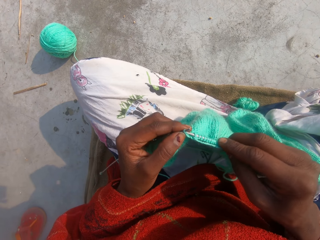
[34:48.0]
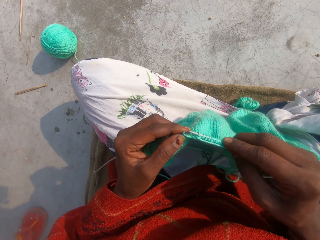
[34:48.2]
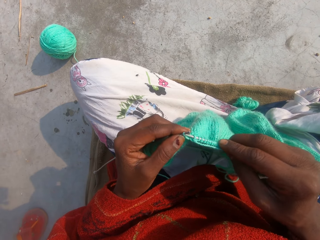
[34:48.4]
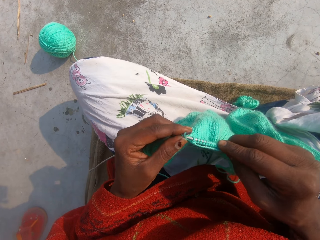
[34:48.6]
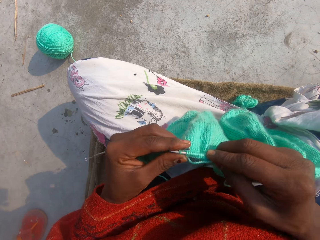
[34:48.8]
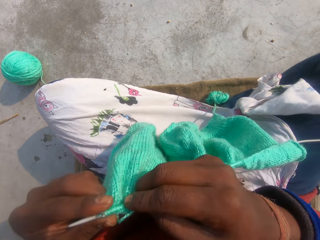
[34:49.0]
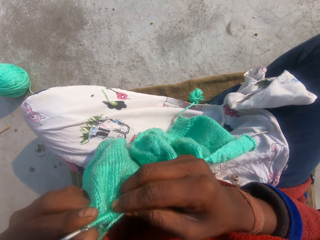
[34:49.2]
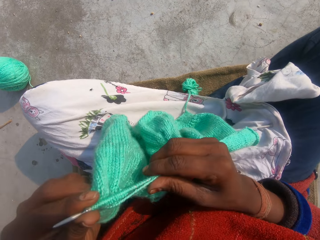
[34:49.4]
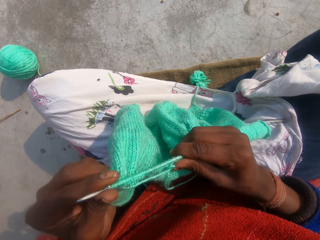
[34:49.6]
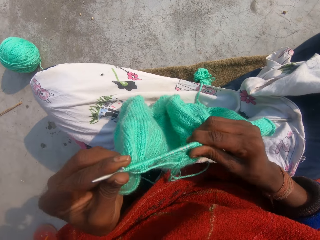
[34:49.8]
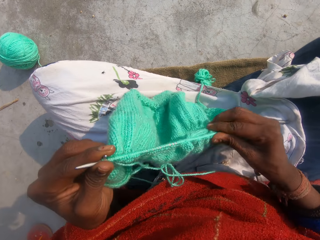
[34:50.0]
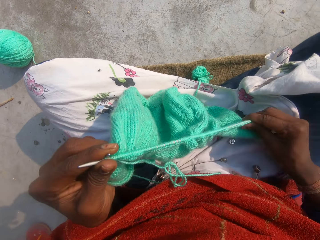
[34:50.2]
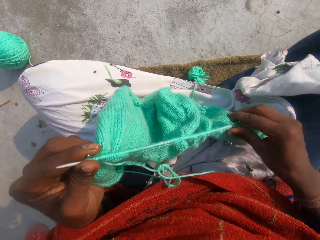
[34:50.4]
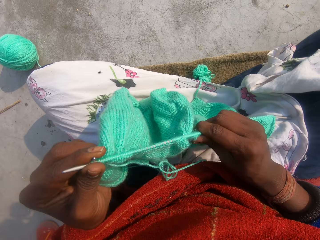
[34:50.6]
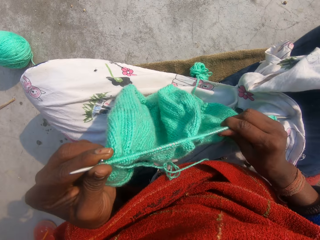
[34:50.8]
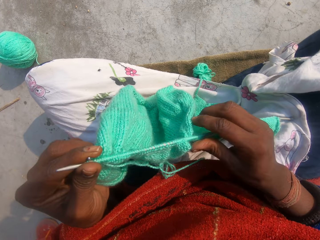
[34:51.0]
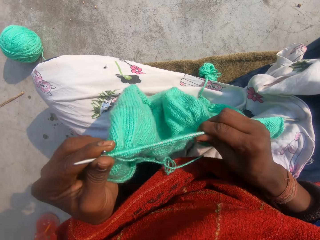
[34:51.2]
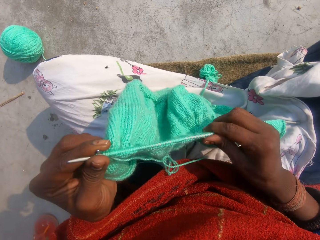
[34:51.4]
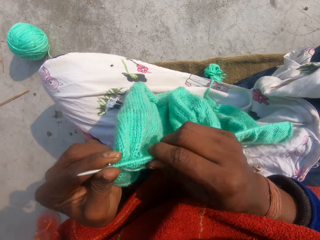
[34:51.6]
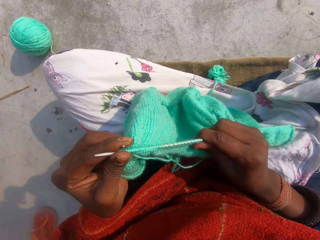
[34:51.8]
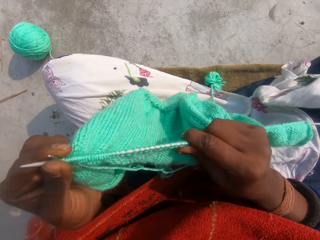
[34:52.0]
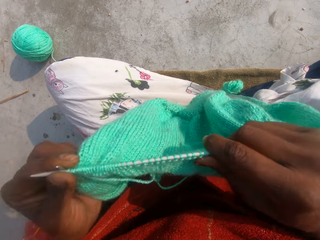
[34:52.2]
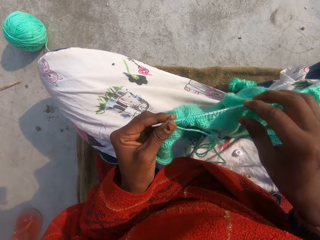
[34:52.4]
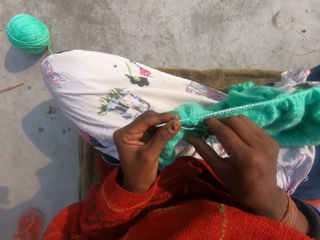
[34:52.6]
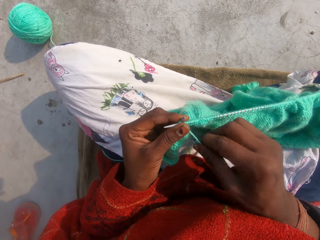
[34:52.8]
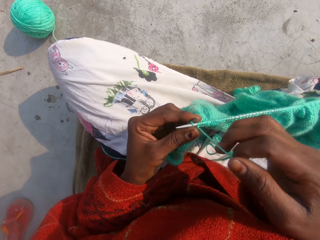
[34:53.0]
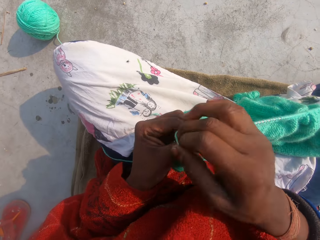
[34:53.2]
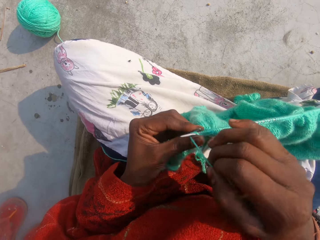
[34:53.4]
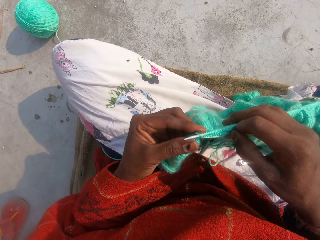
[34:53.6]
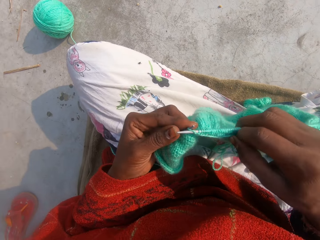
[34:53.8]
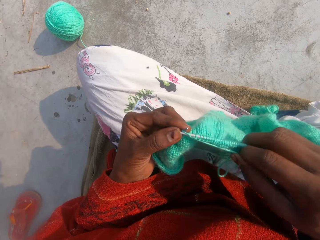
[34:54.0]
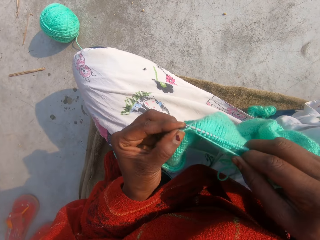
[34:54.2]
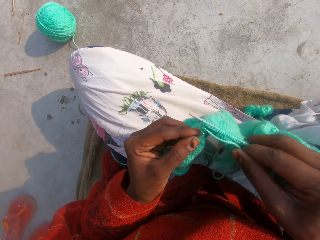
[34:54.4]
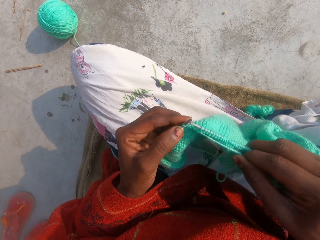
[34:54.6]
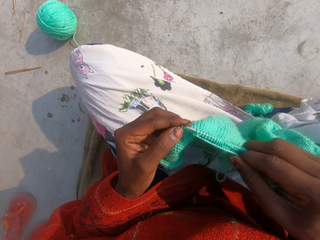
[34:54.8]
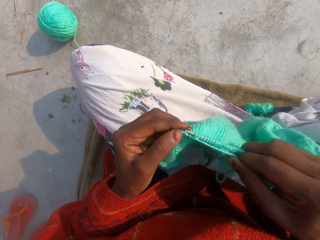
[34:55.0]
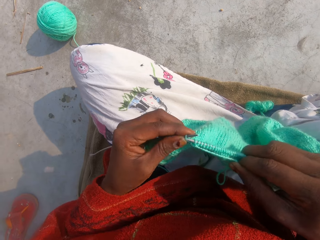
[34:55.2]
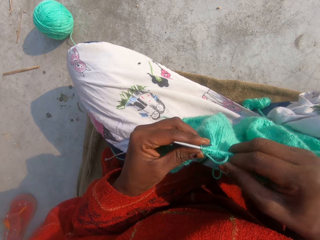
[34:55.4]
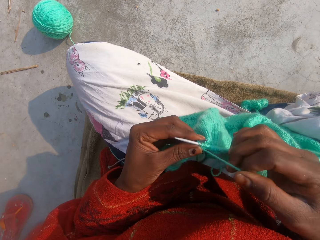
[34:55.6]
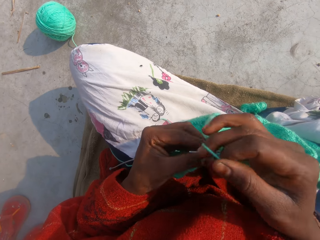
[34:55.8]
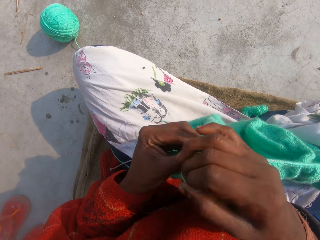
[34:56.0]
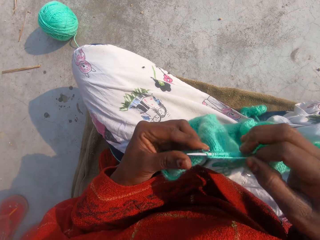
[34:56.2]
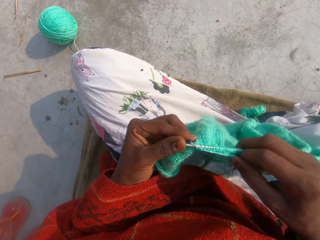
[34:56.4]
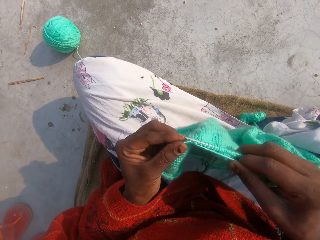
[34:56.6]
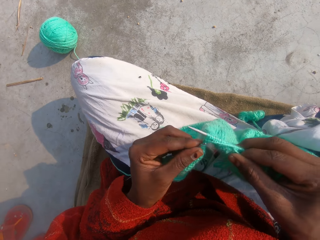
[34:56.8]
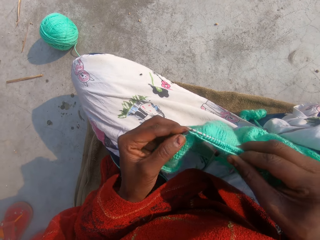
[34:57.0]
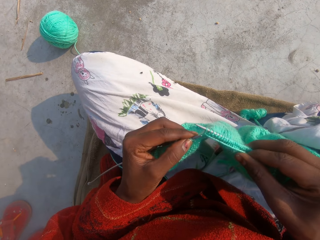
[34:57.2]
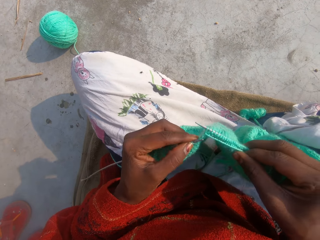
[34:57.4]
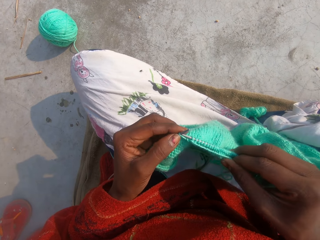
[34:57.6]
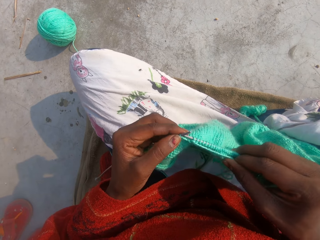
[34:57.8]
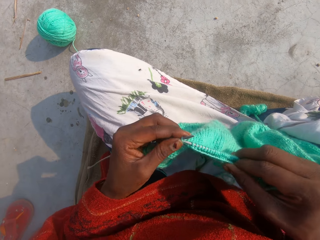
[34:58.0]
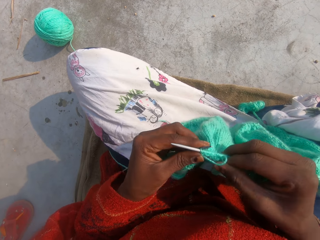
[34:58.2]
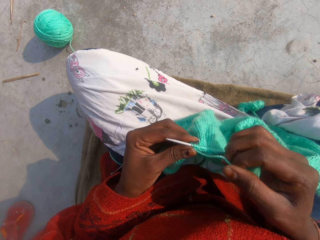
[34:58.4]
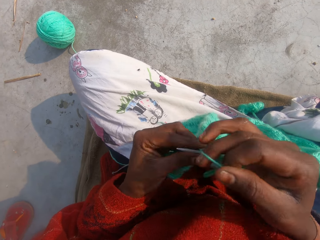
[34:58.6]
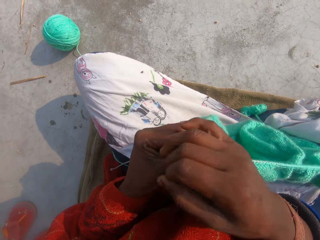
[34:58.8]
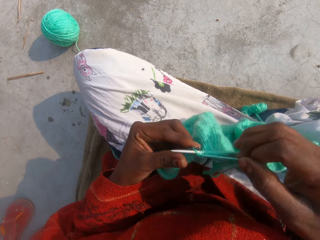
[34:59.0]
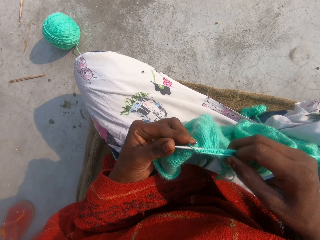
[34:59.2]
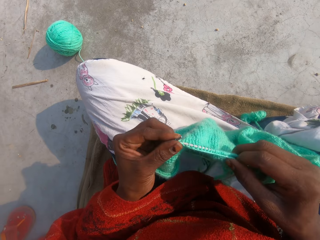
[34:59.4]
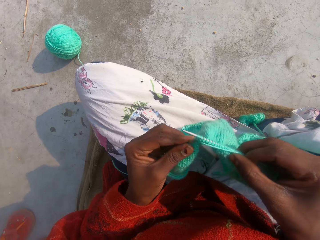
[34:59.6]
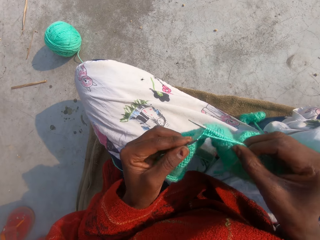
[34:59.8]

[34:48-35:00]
The camera wearer adjusts the fabric.

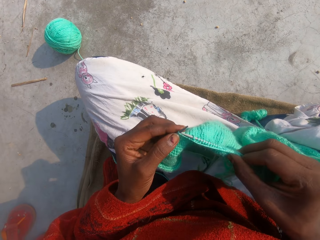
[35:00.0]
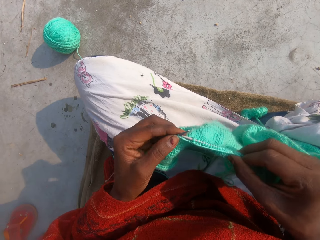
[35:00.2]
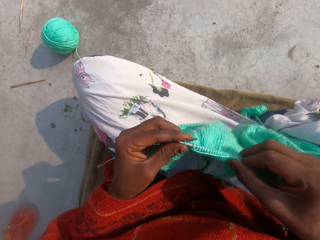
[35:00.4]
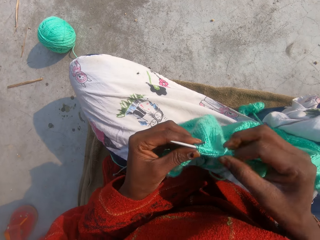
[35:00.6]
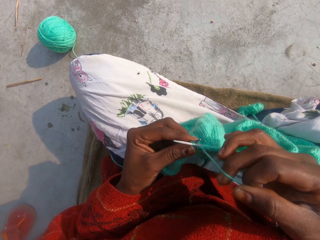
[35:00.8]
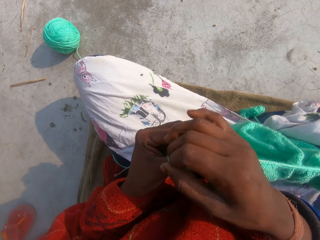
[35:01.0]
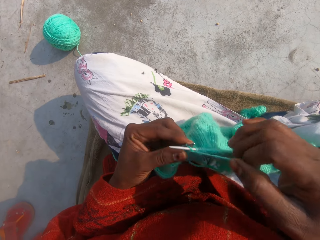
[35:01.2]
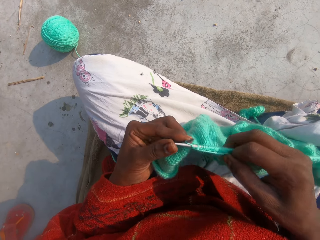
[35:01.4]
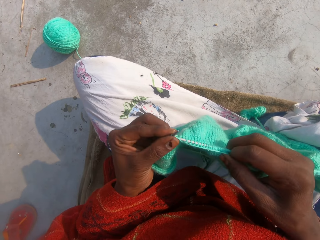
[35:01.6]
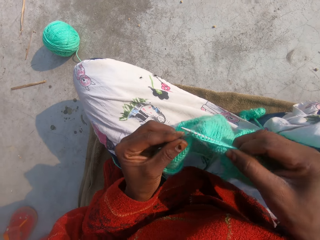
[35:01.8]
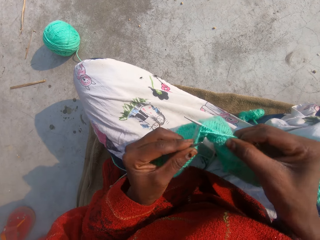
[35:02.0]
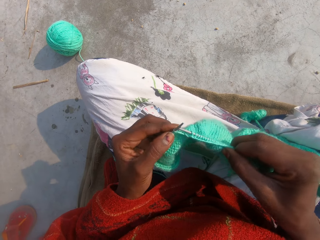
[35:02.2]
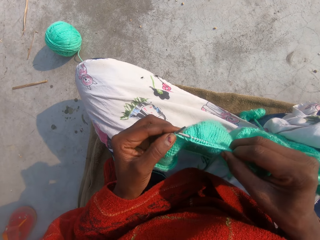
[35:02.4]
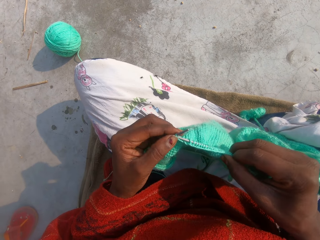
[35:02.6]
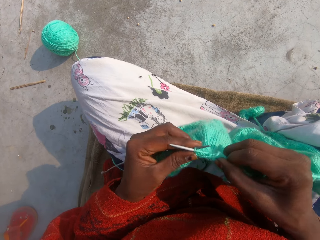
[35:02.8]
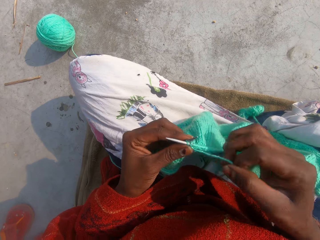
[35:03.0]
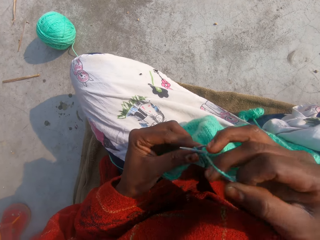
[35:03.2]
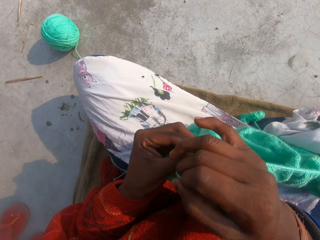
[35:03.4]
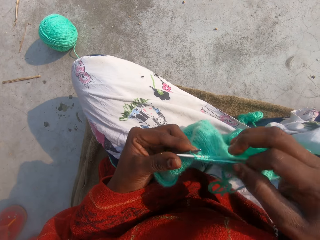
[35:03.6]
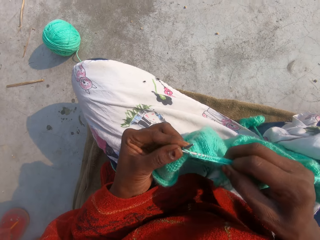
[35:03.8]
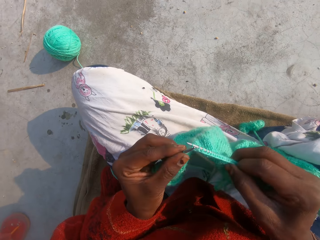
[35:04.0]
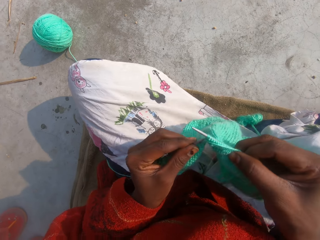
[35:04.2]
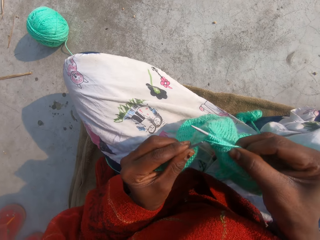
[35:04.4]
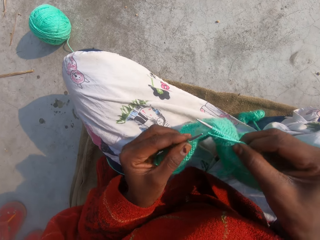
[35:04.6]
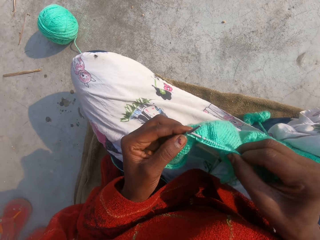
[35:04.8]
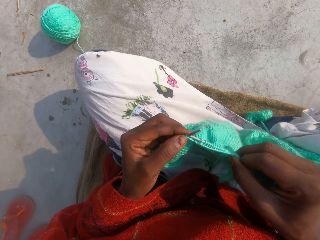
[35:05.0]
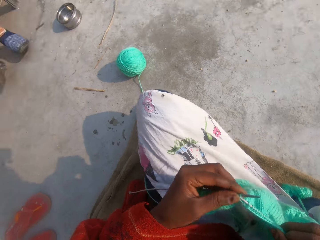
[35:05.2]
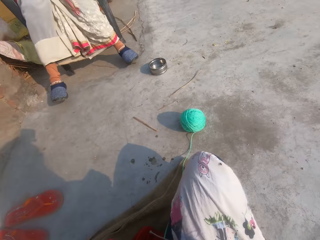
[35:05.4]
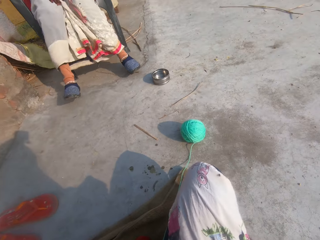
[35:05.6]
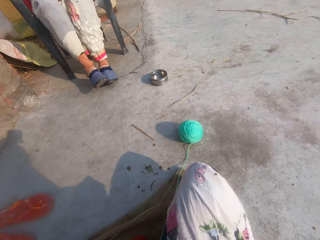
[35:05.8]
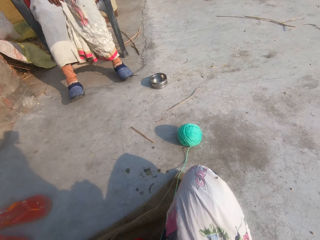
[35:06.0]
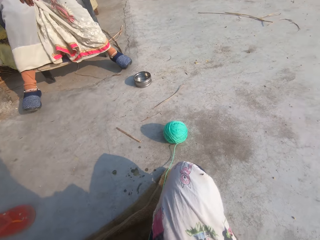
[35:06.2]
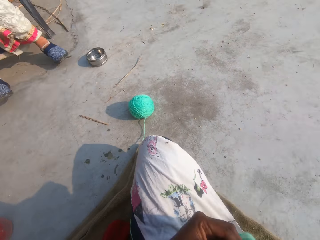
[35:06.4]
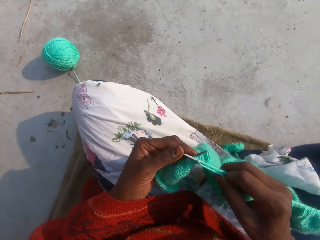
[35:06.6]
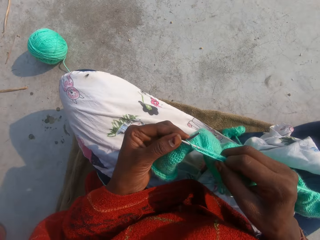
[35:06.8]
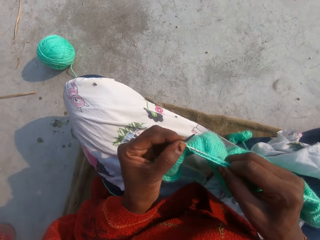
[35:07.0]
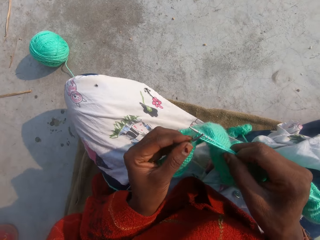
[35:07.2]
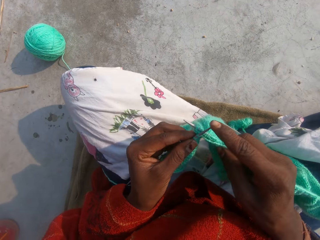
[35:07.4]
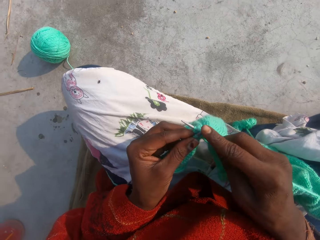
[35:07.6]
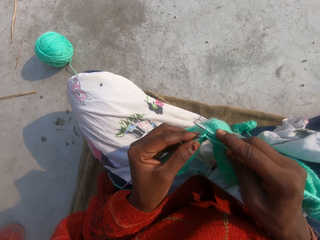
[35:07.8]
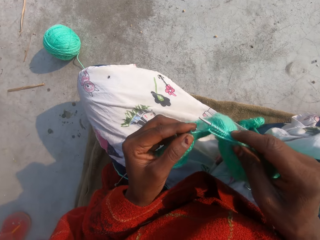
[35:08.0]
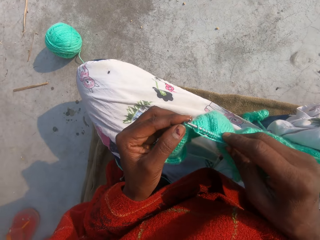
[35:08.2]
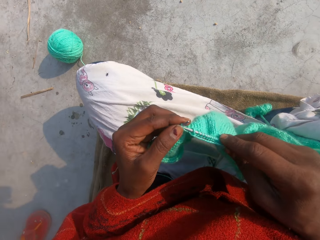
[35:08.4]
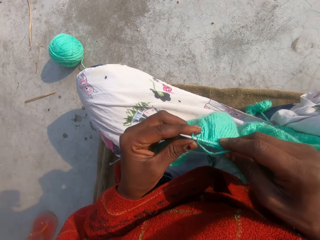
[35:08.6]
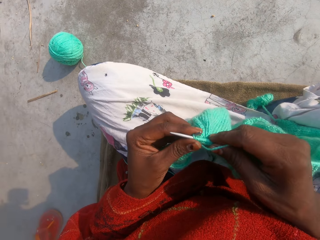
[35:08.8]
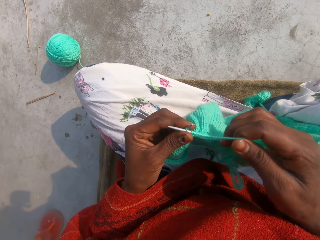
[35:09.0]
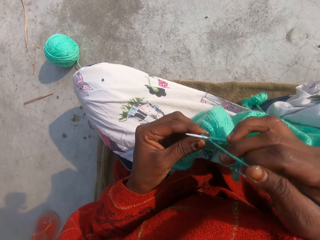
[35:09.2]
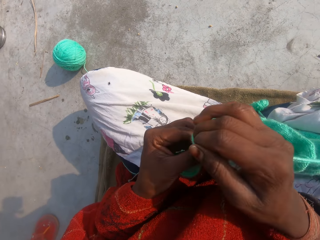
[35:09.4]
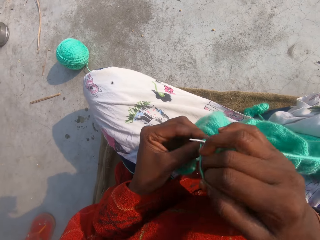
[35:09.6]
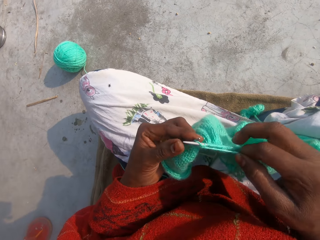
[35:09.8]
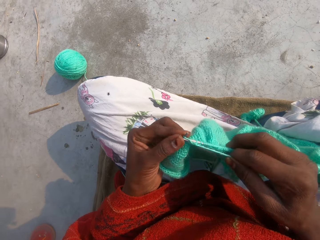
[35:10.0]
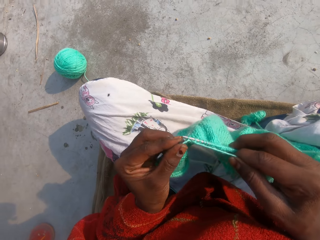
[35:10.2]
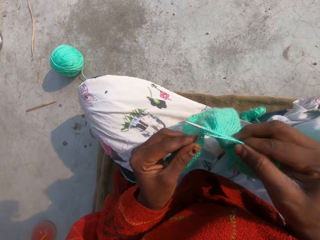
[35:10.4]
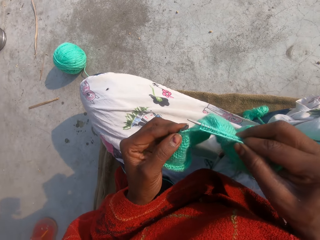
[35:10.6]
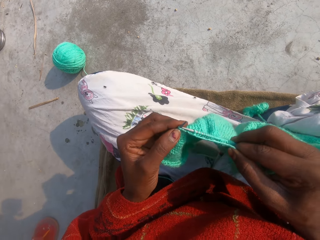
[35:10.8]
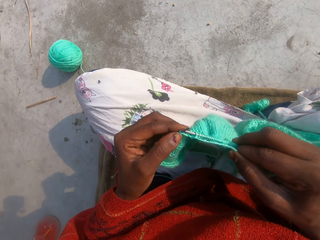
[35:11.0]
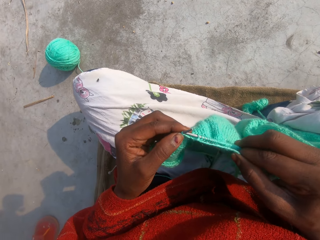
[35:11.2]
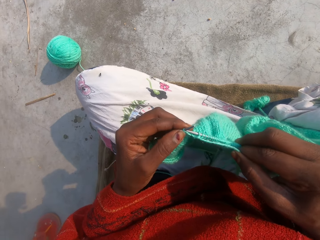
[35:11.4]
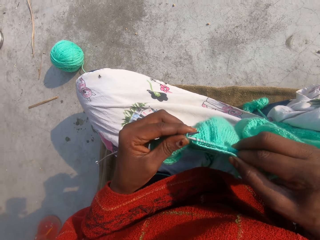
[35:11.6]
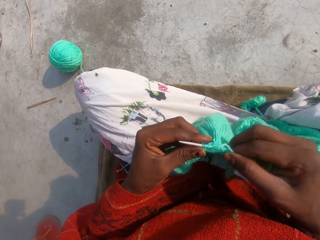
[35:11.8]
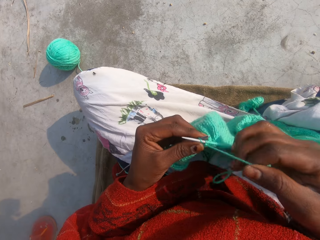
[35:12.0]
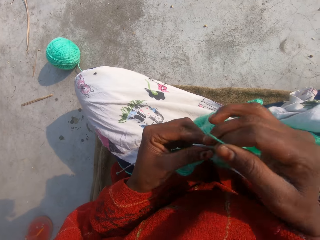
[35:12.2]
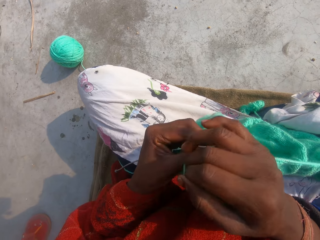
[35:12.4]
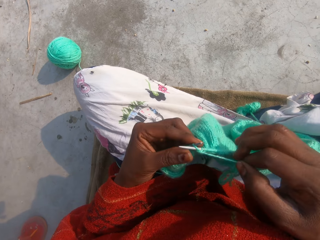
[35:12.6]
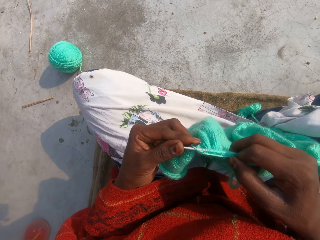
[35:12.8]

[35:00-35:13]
The woman wags her legs on the chair.
